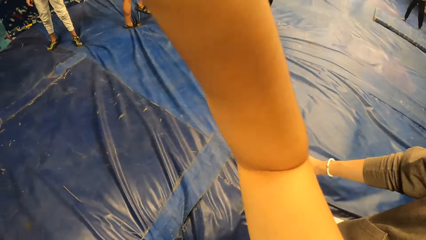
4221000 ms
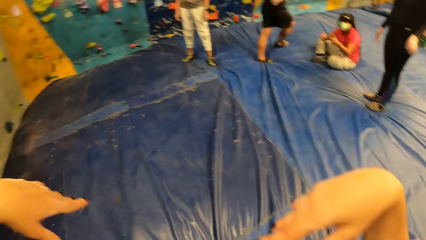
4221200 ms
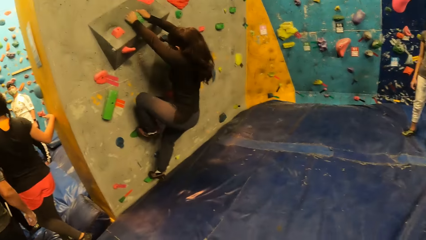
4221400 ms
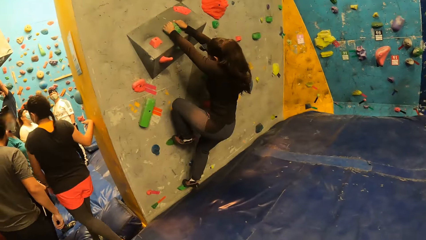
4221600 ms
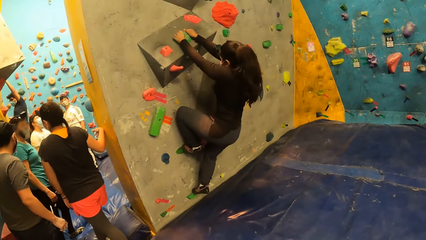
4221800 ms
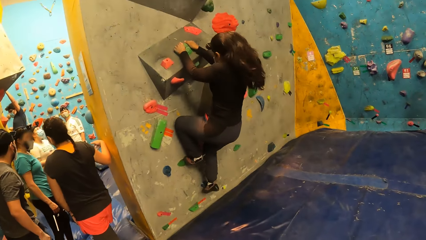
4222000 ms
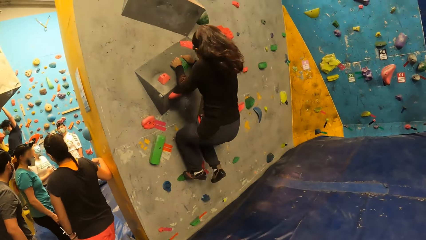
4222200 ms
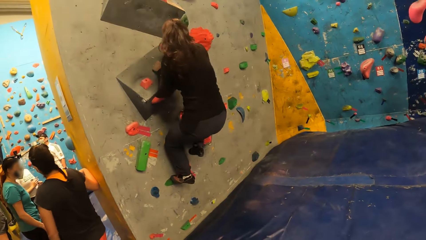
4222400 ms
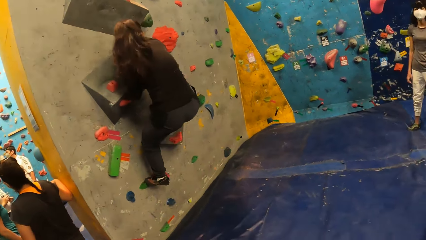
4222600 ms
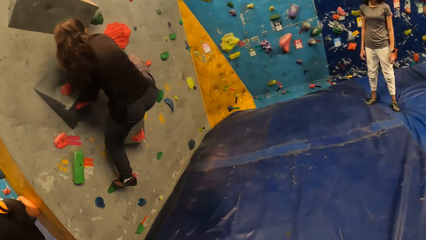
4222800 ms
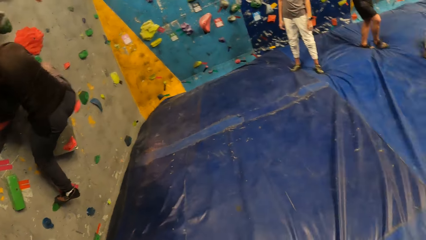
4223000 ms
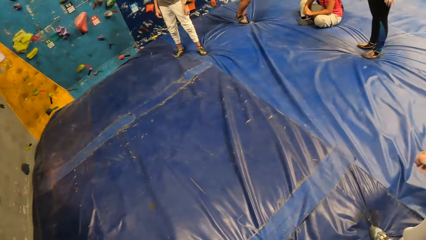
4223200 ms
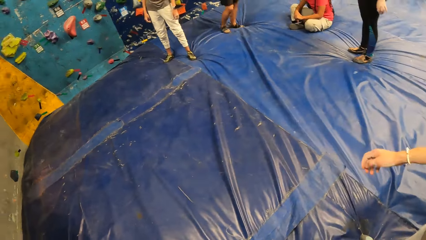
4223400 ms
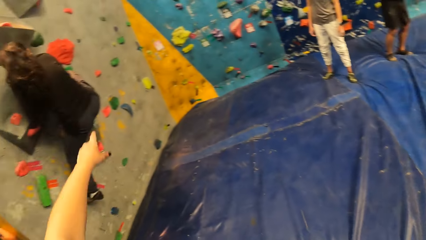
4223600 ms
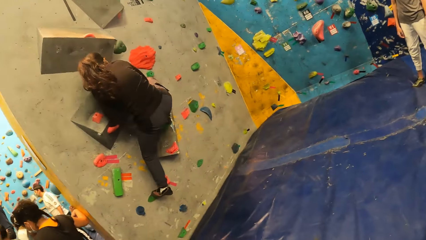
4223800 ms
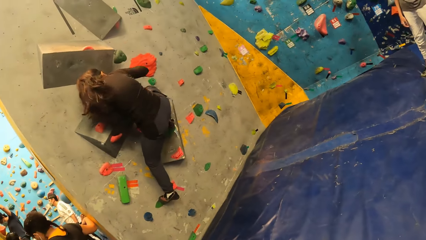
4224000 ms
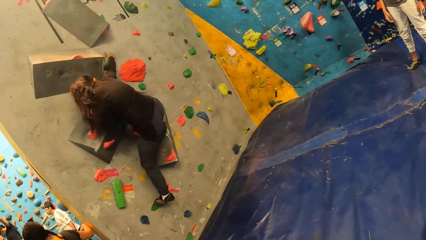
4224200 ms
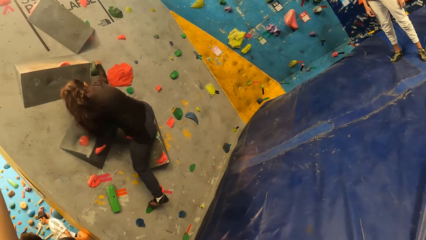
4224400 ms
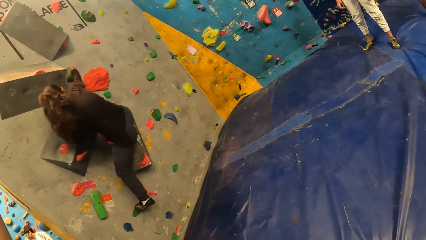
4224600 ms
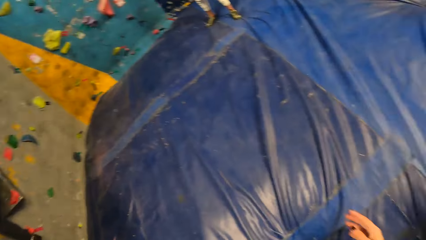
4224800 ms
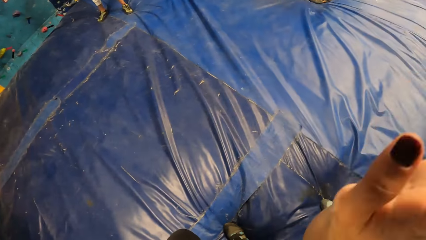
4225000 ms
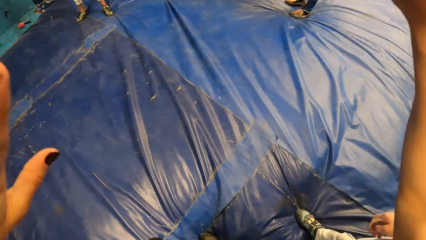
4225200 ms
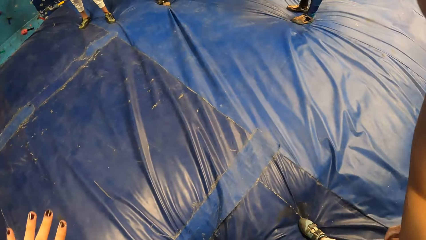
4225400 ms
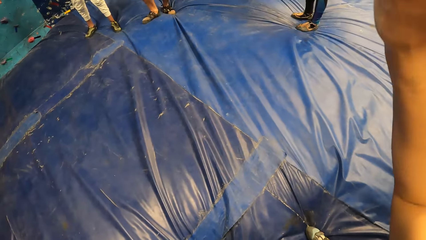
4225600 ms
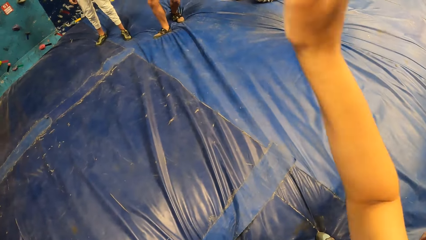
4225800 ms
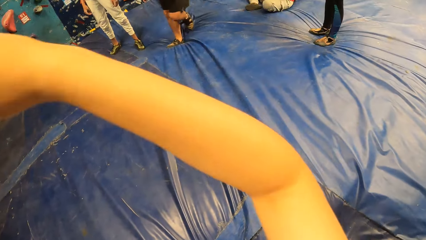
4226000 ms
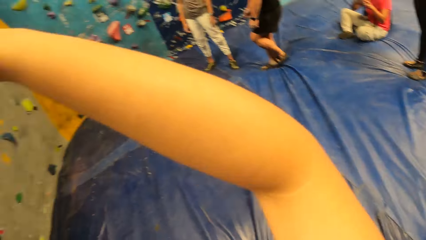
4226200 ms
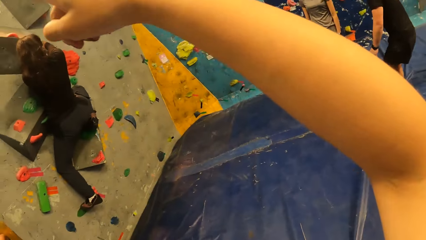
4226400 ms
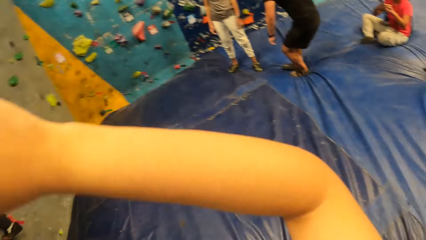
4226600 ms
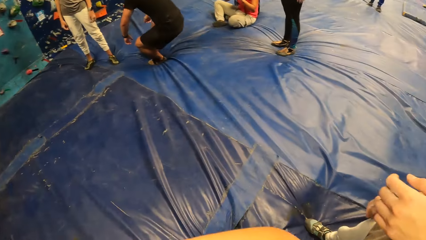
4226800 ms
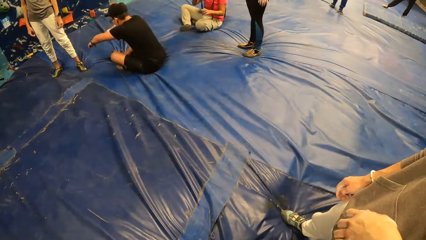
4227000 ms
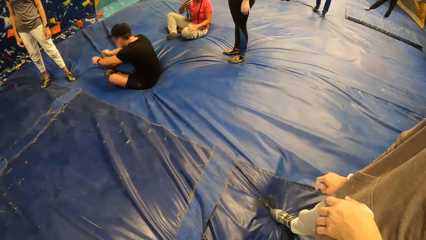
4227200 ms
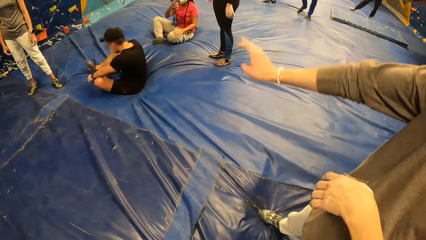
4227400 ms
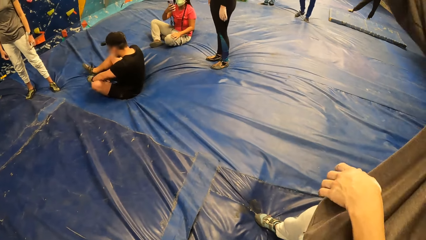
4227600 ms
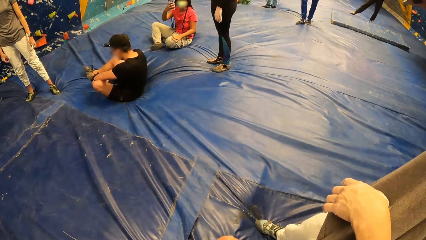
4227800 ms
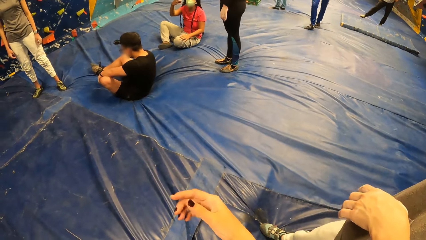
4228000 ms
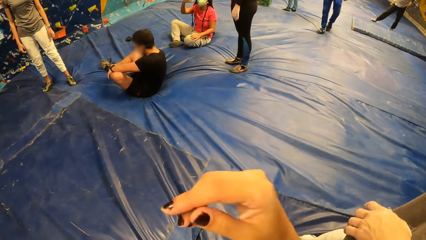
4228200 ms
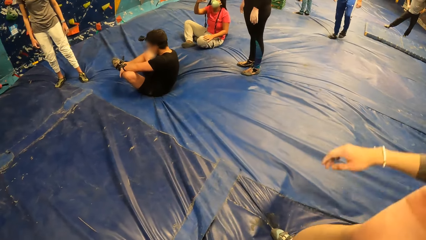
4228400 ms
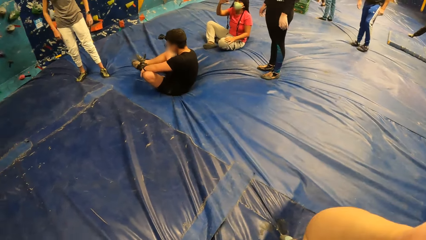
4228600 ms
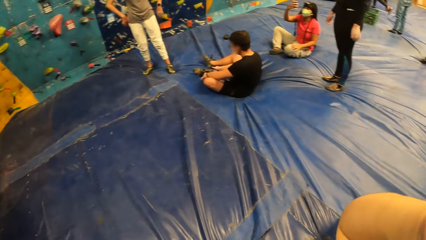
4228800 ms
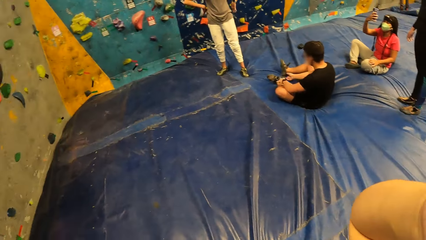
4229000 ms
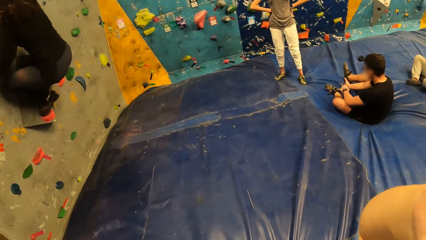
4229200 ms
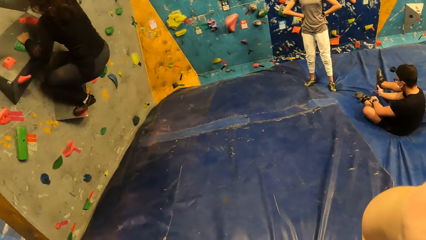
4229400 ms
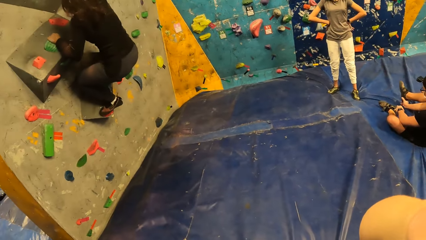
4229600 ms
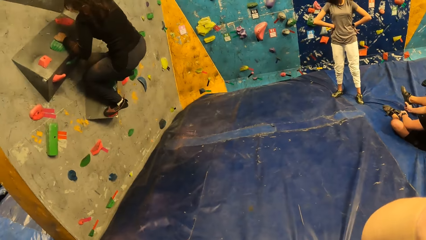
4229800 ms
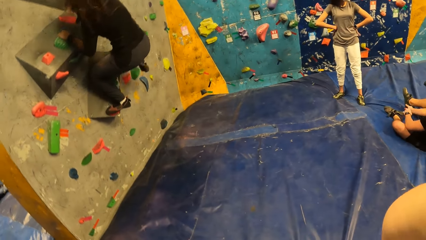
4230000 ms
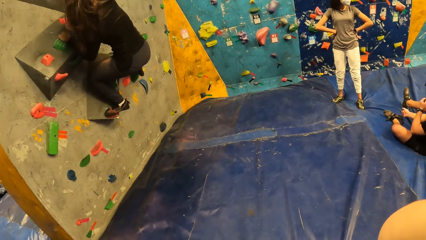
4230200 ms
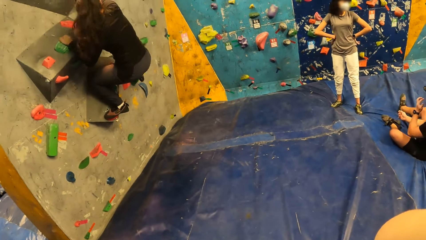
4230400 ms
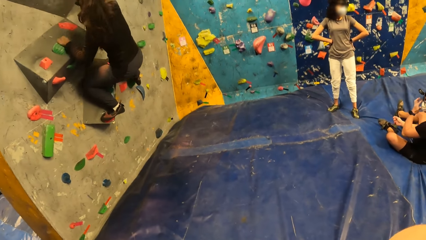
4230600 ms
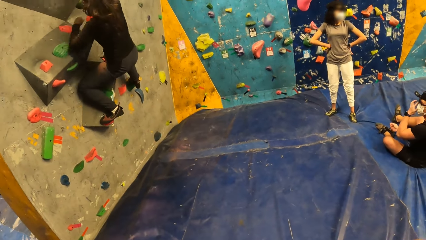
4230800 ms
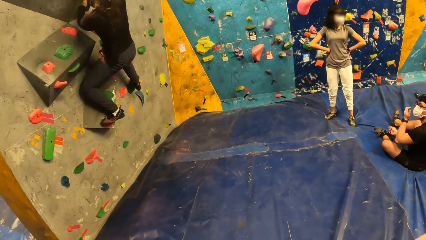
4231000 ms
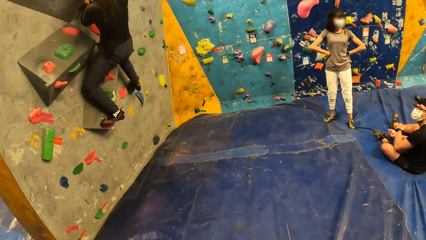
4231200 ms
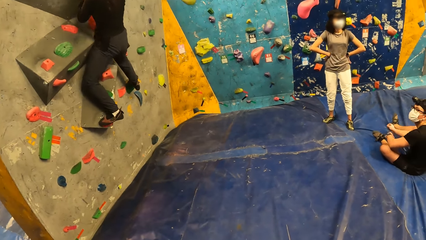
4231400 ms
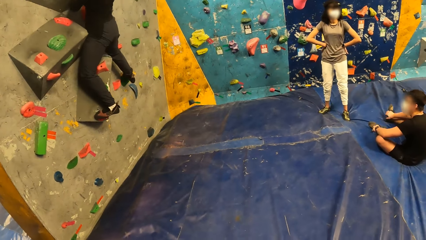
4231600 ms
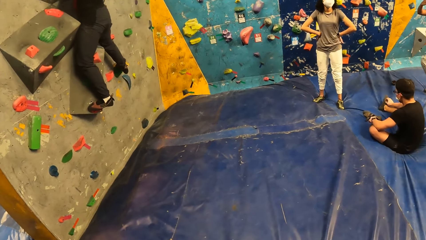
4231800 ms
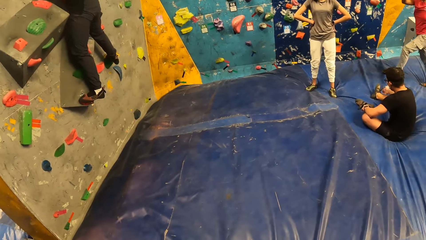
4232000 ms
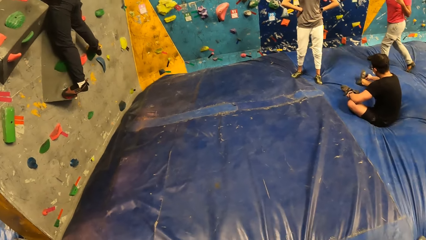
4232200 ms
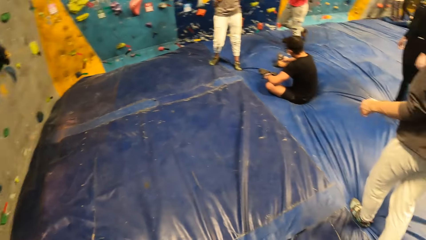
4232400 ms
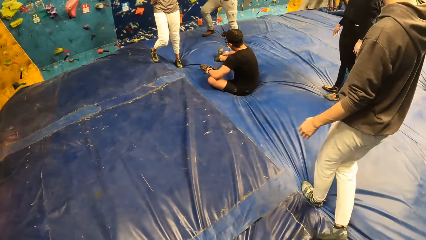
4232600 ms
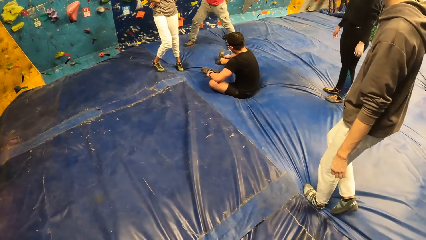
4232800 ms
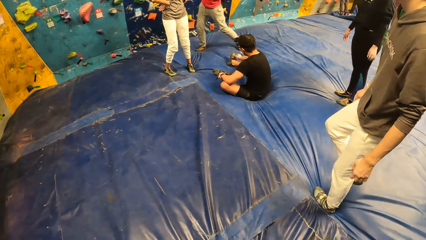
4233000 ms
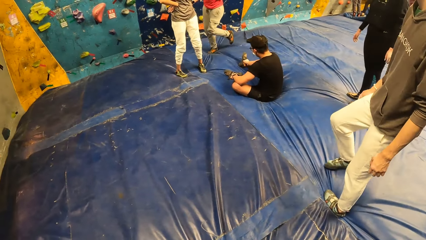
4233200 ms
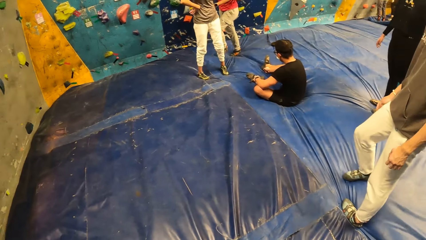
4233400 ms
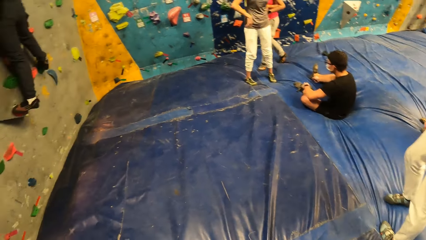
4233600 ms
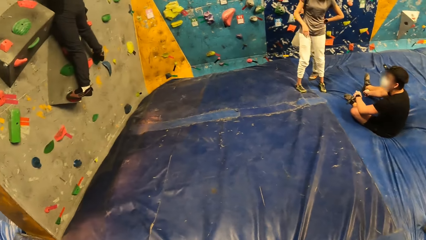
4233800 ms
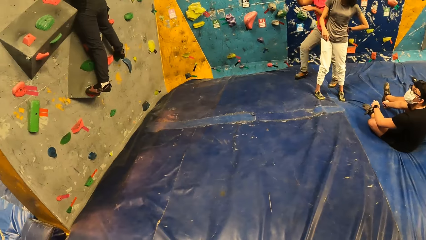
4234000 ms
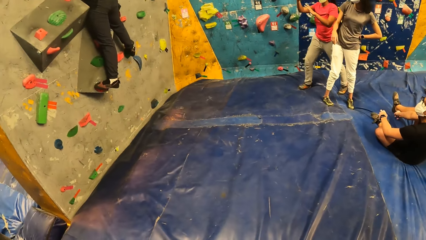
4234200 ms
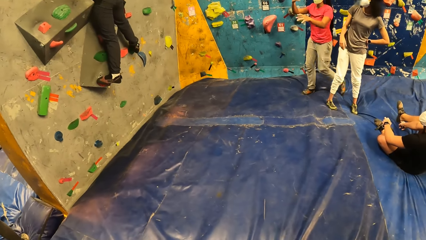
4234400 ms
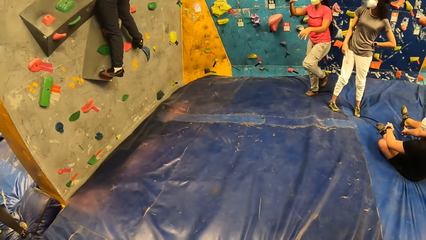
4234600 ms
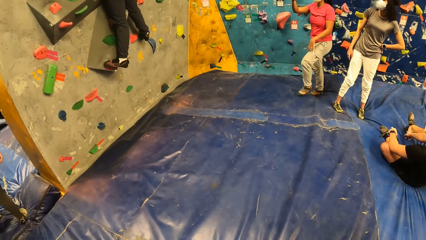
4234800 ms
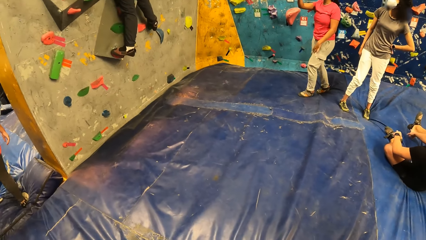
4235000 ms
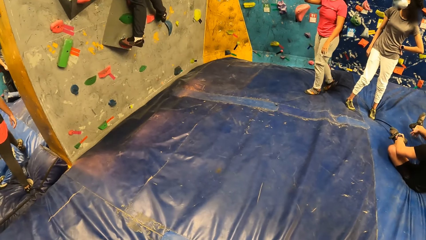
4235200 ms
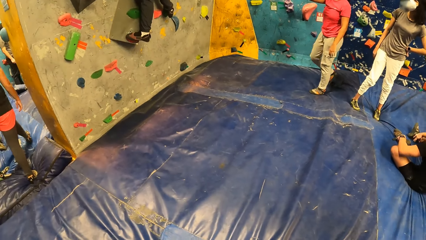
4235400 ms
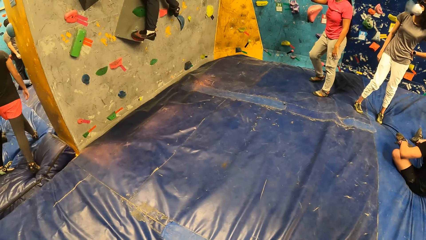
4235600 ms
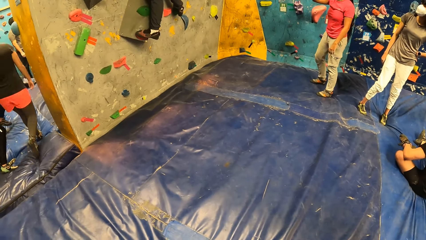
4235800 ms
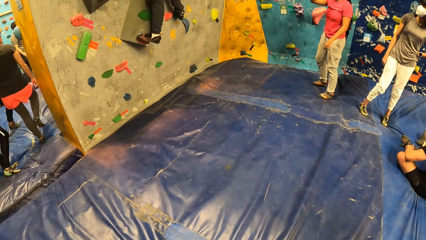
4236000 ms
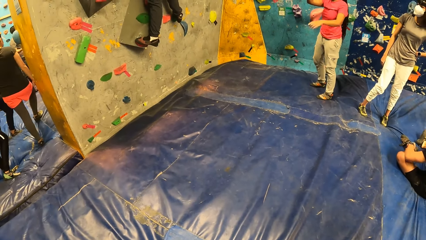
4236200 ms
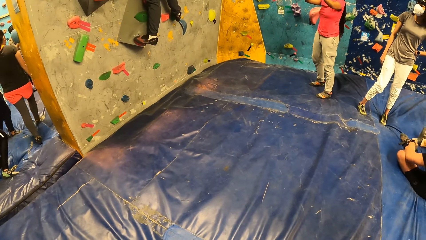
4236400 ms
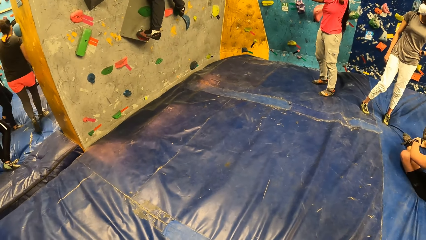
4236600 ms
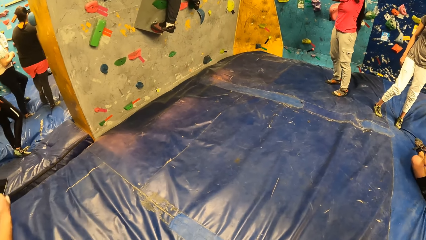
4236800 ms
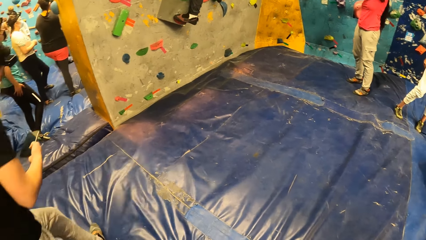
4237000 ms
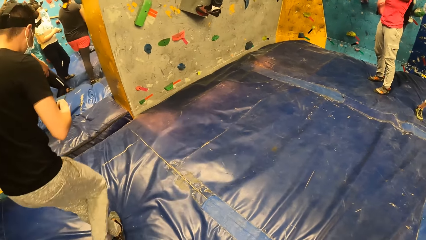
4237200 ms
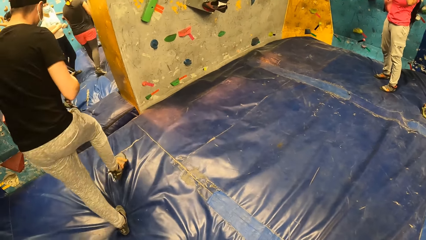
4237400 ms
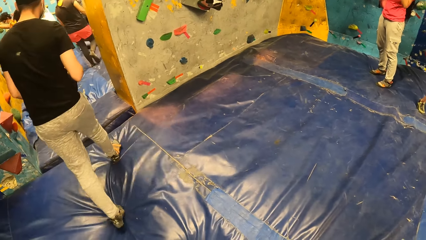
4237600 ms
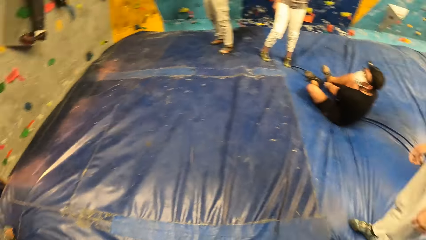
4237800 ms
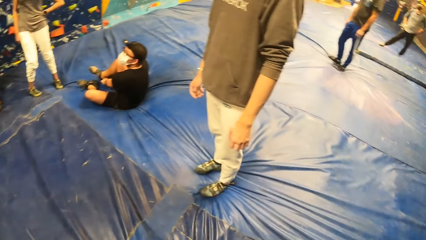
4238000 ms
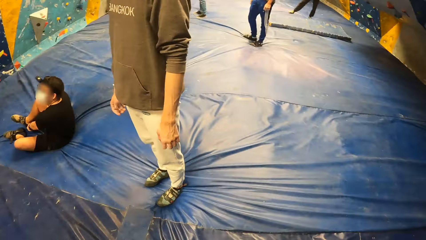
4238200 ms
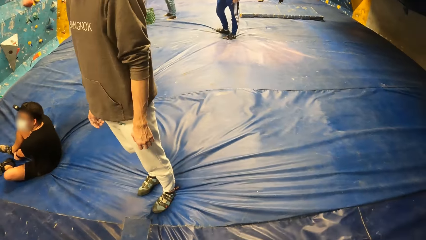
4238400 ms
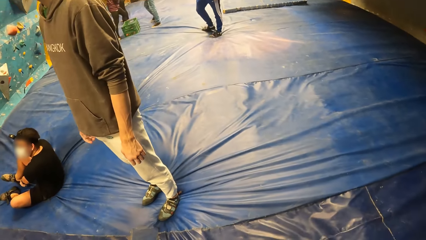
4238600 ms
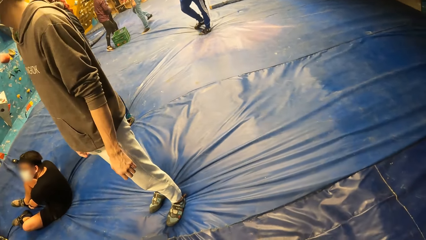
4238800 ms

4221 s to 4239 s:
The camera wearer moves her hands. She looks at a woman. She moves her hands. A man sits on the tarpaulin. Another woman operates the mobile phone with her right hand. The second woman interacts with a third woman.
